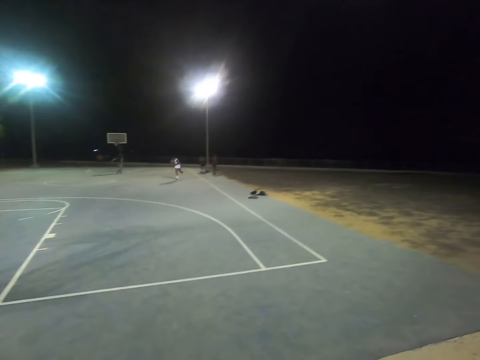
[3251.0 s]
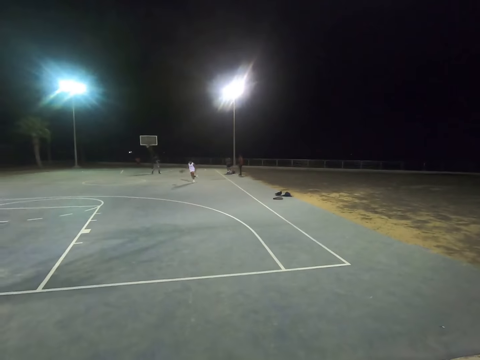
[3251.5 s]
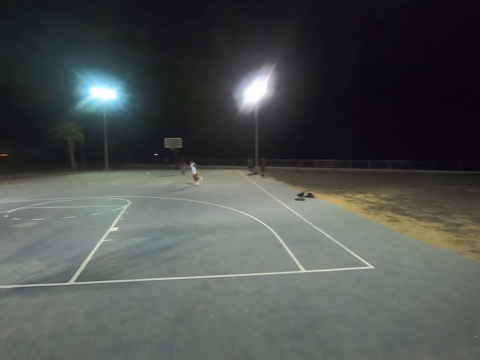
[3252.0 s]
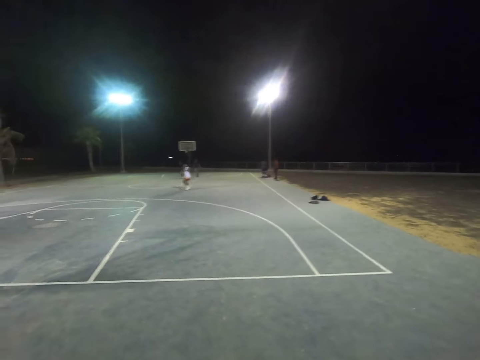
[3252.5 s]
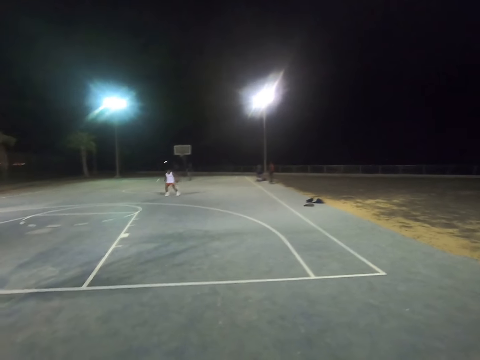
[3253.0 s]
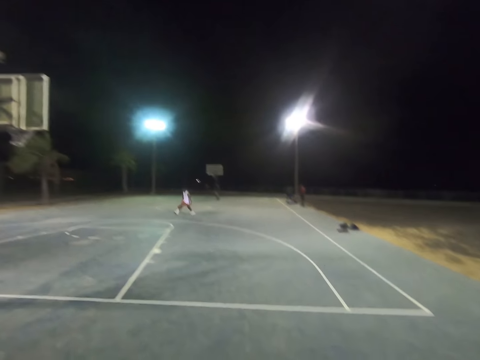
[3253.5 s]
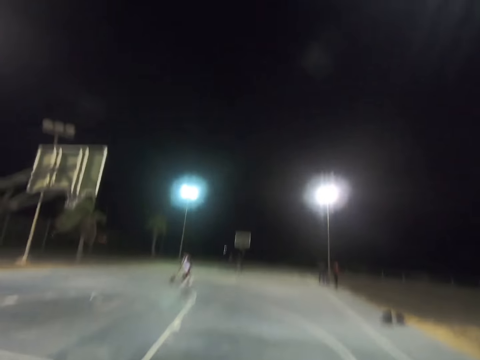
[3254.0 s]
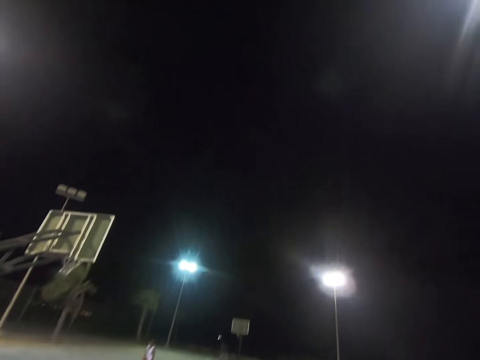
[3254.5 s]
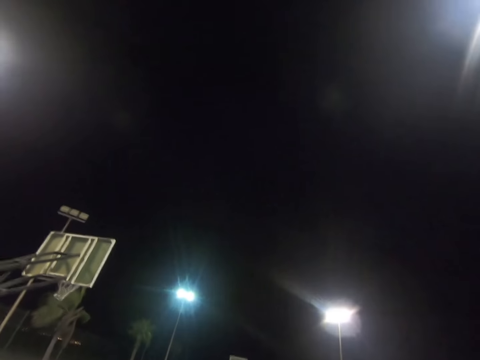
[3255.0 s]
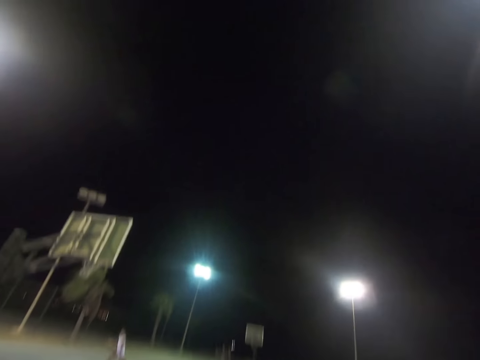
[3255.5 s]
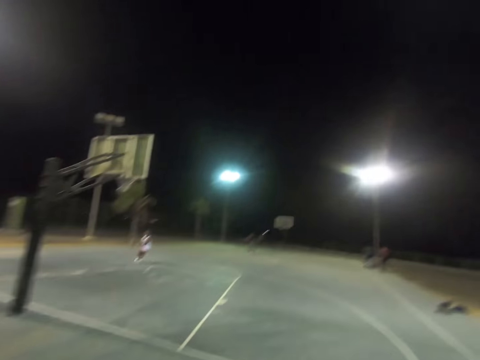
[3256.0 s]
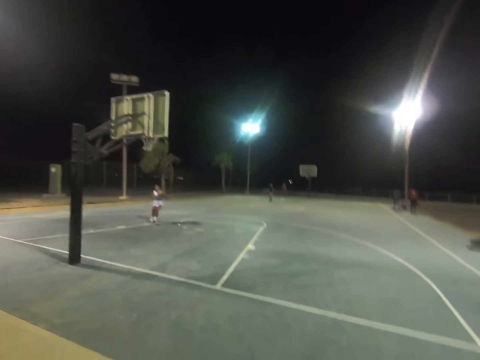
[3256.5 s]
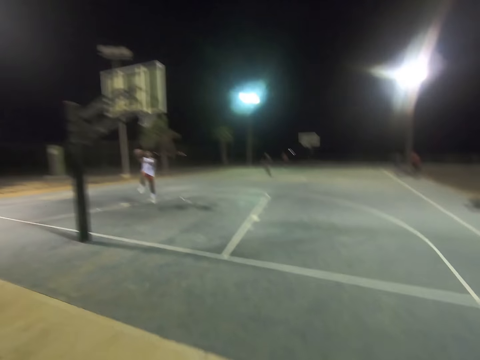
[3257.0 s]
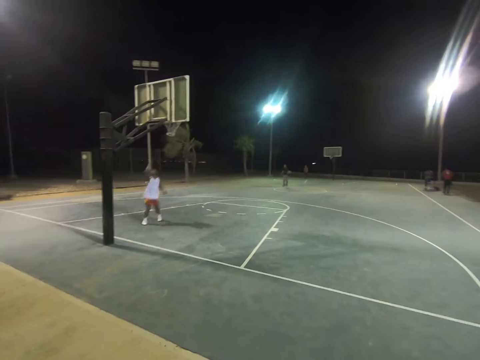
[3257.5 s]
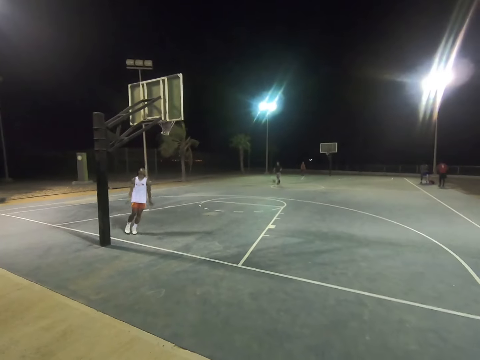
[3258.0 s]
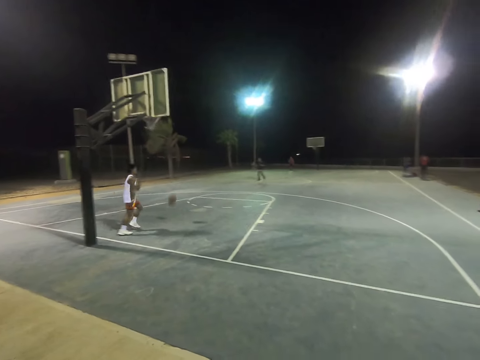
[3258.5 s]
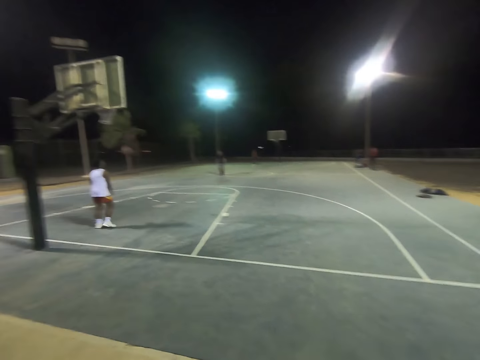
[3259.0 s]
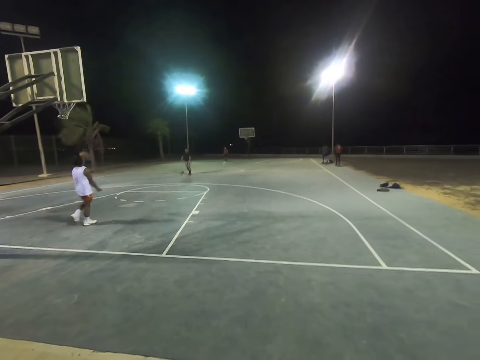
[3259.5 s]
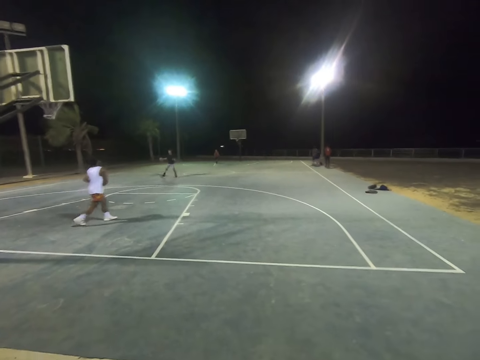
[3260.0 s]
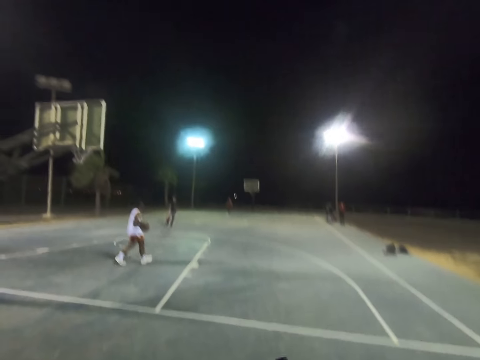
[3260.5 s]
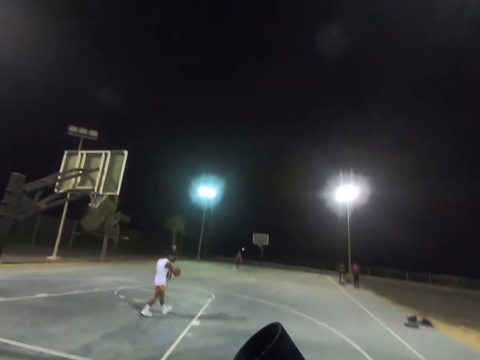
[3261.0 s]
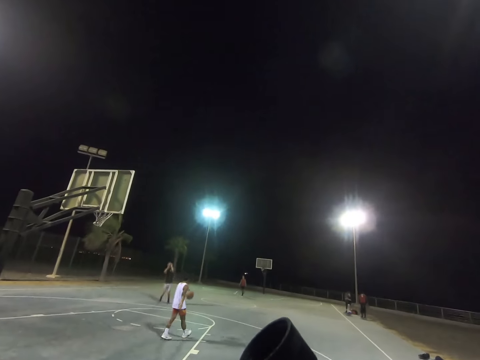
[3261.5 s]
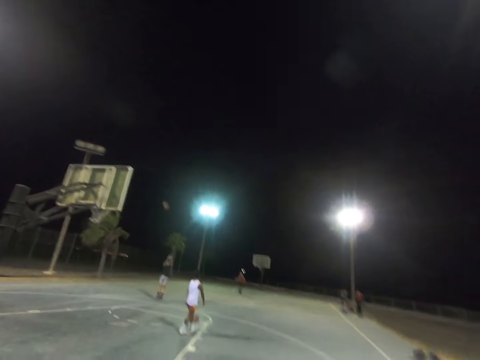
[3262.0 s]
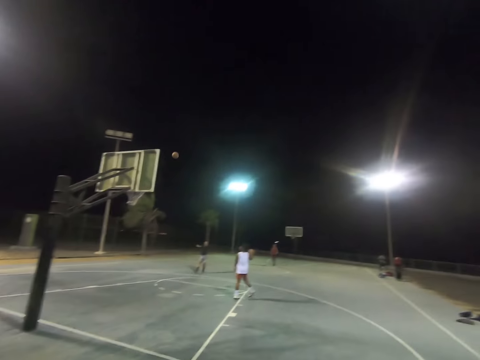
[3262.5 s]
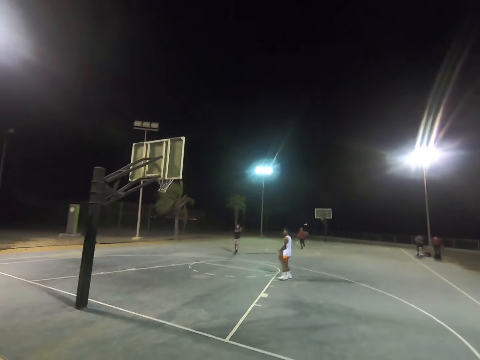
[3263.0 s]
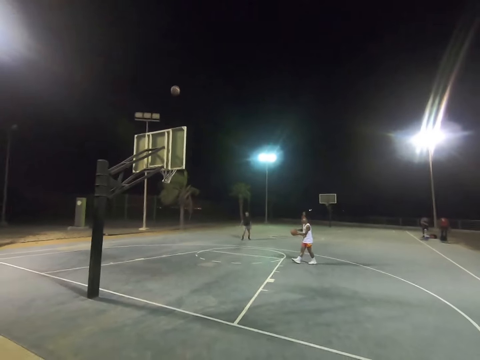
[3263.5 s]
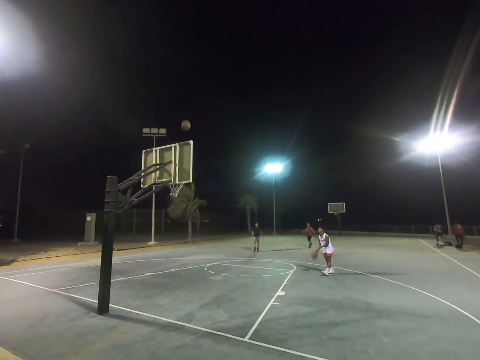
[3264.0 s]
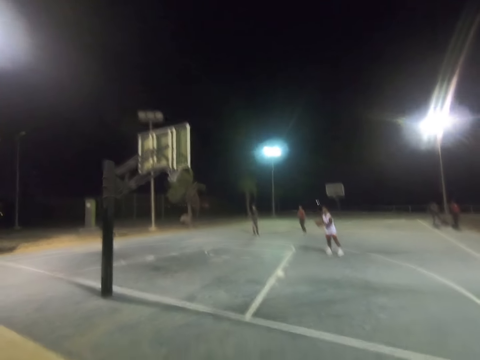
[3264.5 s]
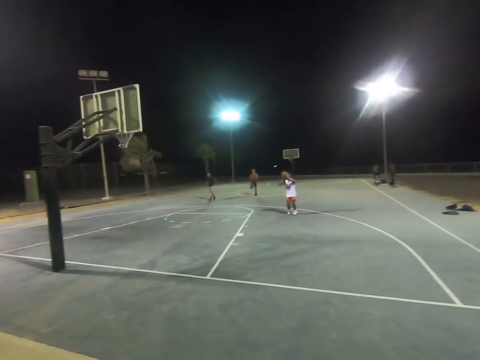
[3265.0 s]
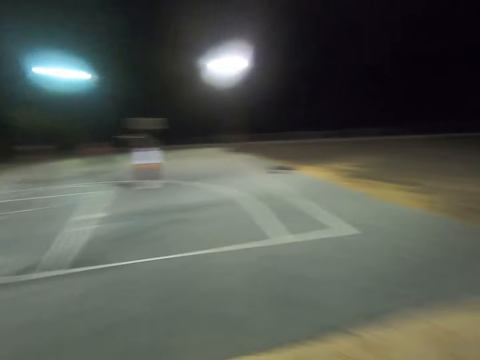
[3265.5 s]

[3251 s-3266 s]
The camera wearer looks in the court direction. They look at a man playing basketball. They watch another man play basketball. They watch a third man play basketball.

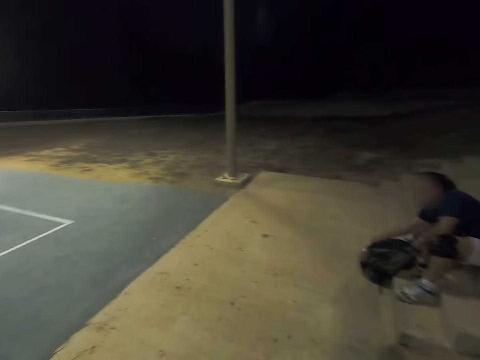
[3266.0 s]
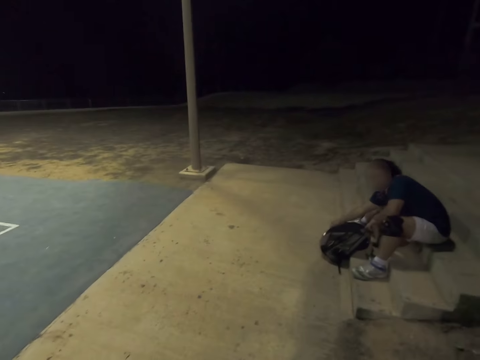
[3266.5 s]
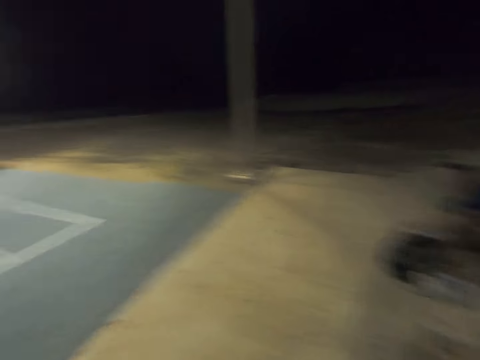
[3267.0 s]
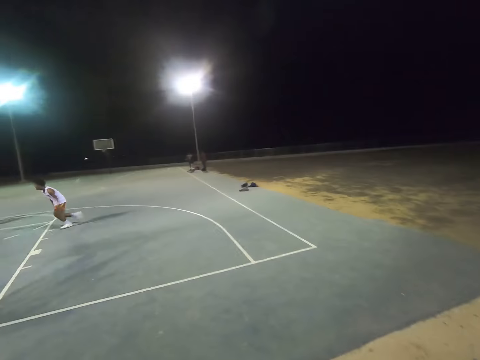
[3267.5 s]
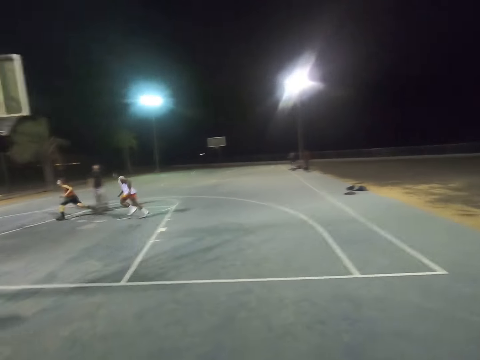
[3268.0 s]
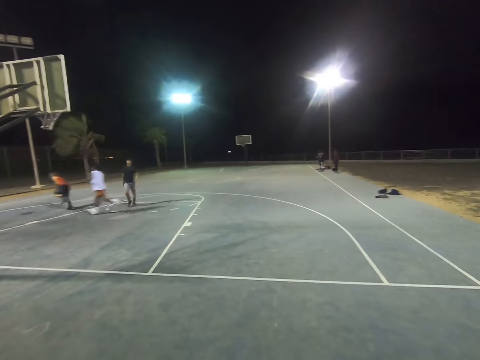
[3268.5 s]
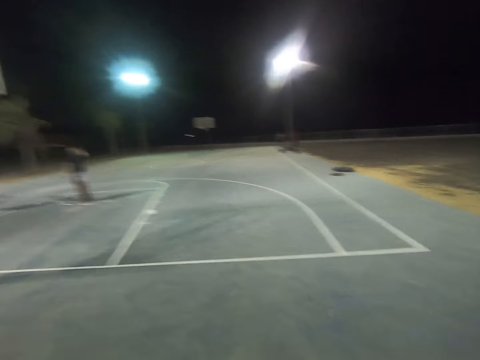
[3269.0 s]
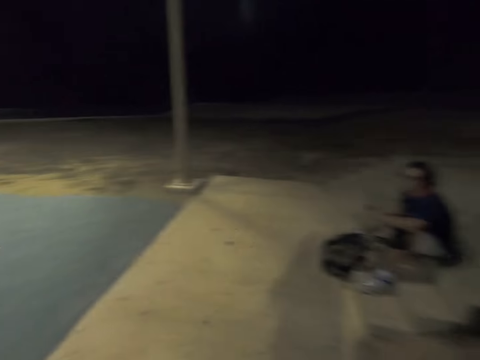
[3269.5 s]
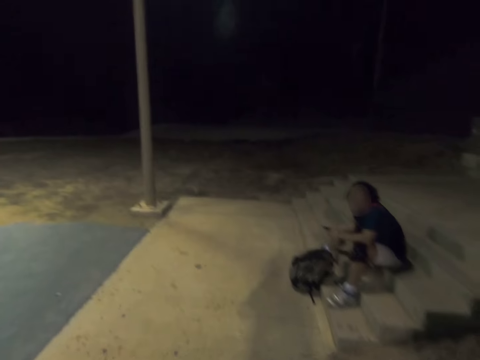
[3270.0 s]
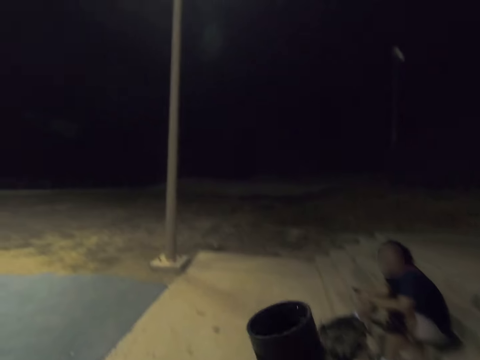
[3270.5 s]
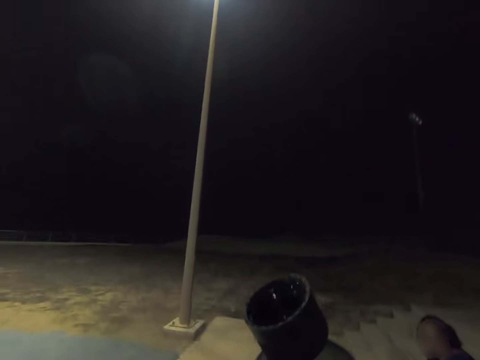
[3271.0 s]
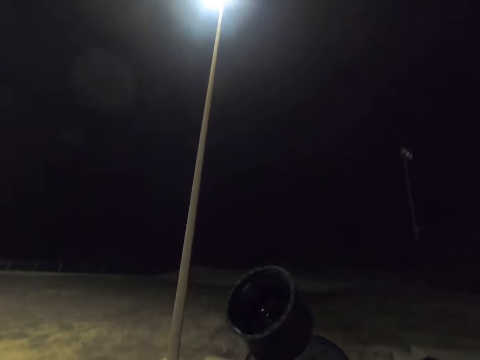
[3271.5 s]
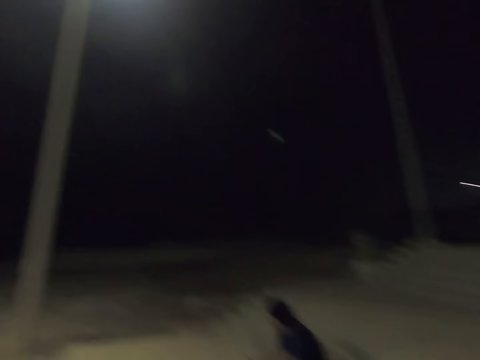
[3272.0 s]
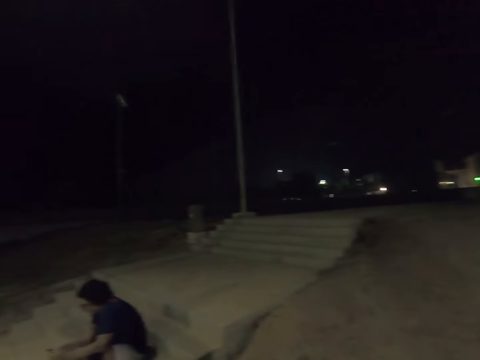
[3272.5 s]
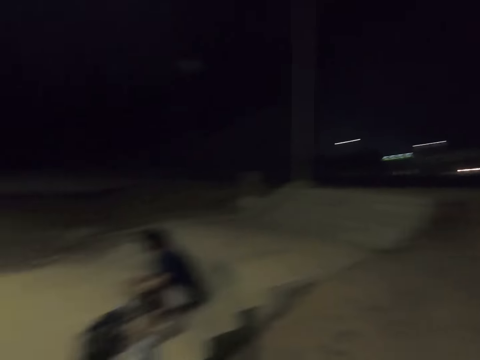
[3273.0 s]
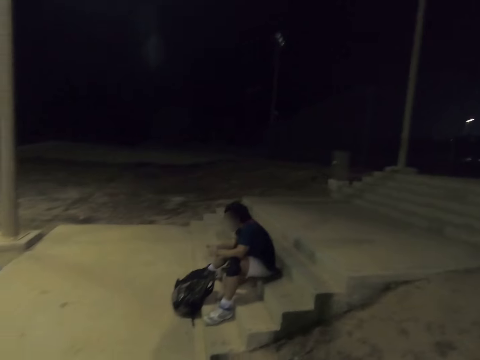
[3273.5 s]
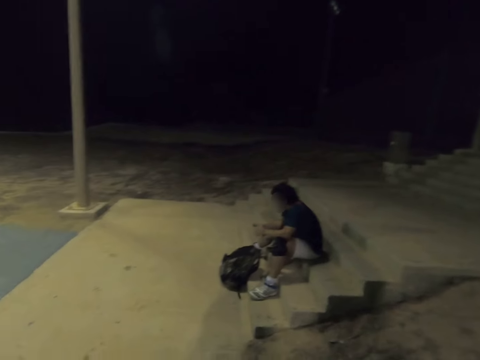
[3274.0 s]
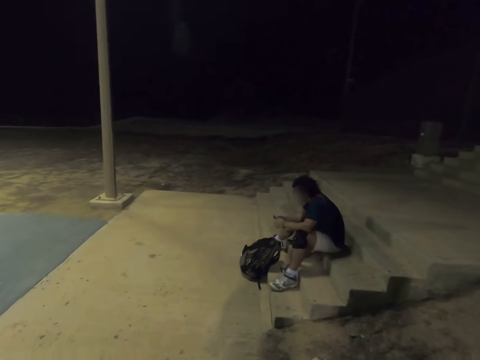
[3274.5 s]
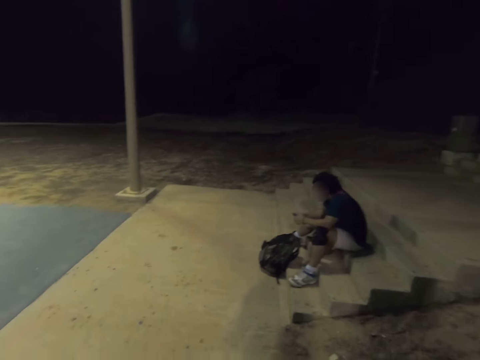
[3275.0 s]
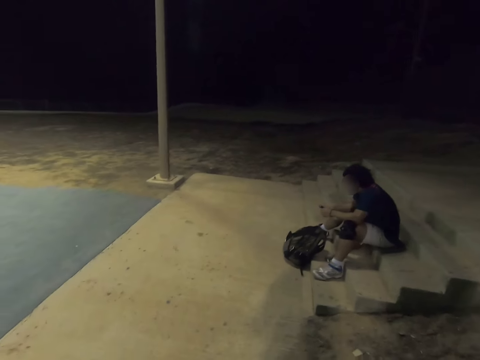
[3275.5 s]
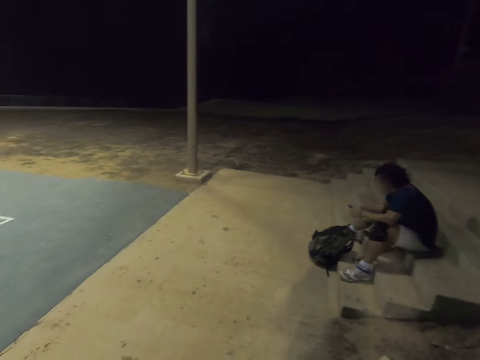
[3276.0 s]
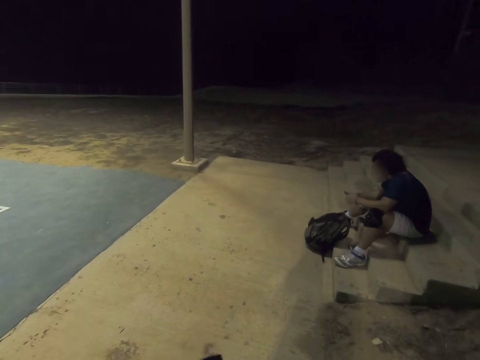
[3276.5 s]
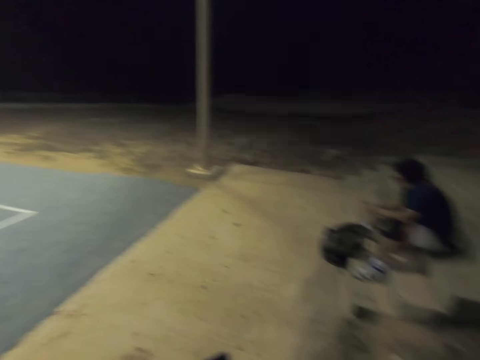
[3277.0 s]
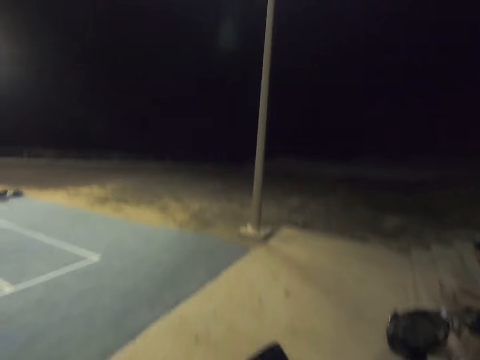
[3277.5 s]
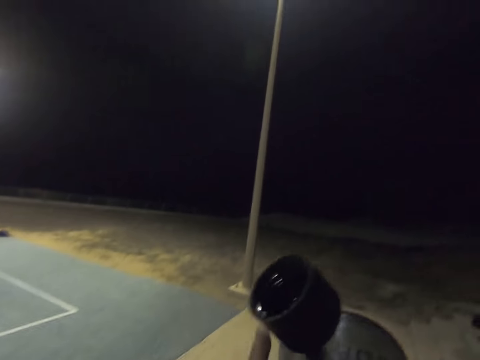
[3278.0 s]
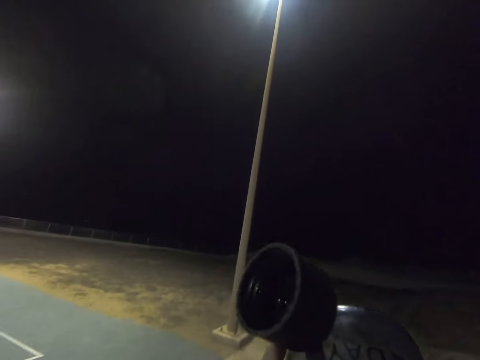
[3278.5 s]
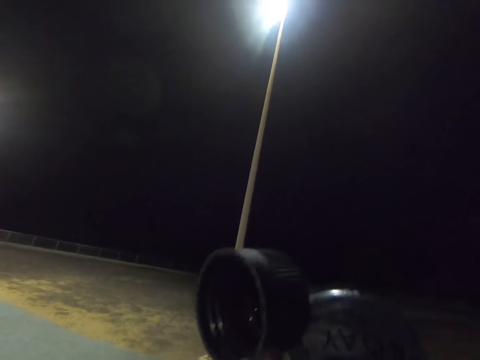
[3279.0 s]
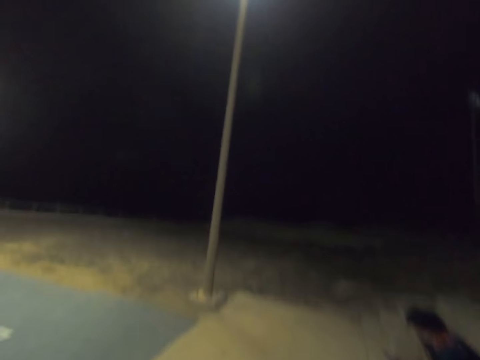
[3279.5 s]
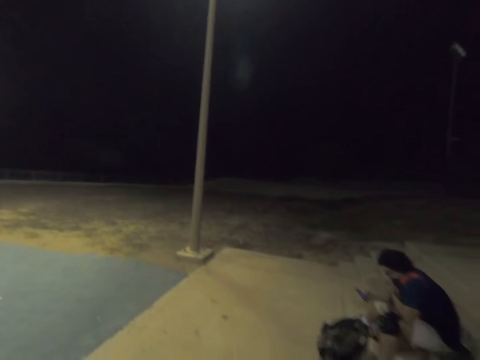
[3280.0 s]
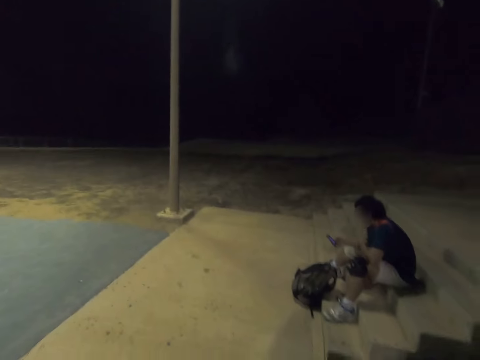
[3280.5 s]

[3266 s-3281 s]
The camera wearer looks to the right. They face the court. They look to the right. They drink water. They look around. They look at the man. They drink water.
